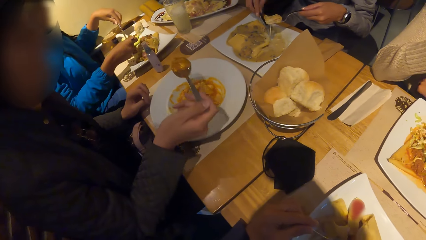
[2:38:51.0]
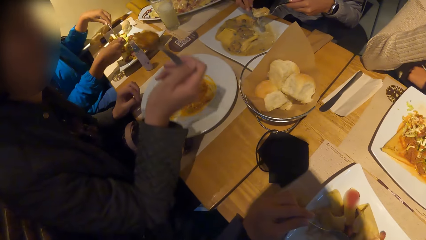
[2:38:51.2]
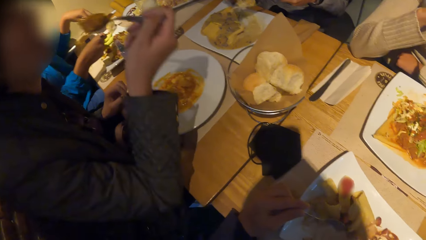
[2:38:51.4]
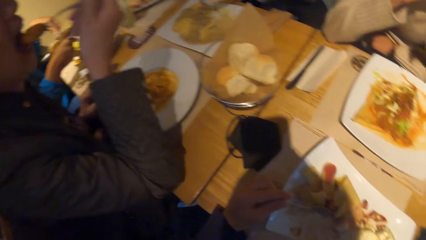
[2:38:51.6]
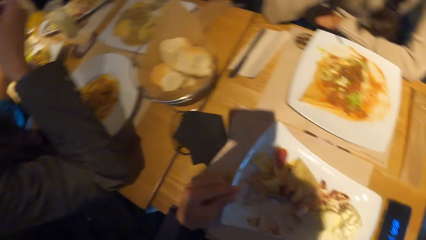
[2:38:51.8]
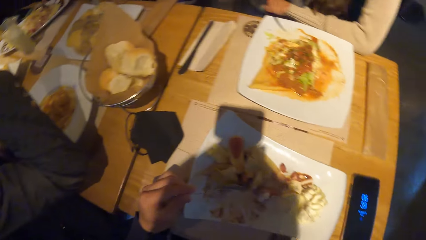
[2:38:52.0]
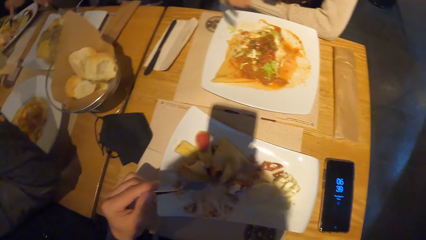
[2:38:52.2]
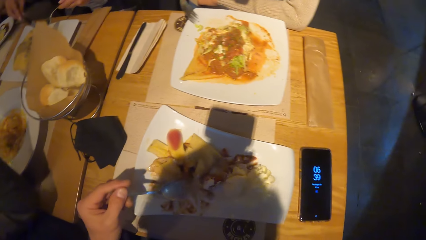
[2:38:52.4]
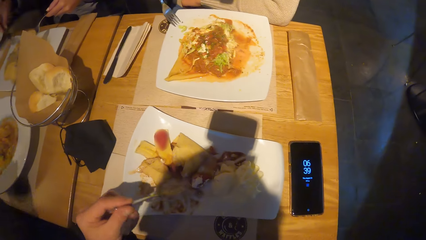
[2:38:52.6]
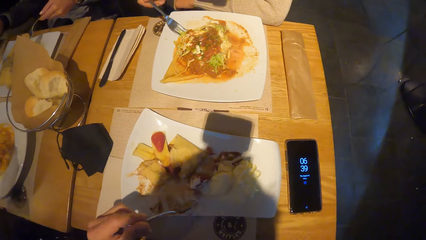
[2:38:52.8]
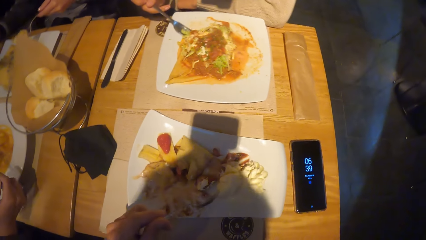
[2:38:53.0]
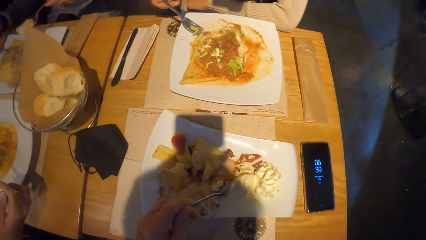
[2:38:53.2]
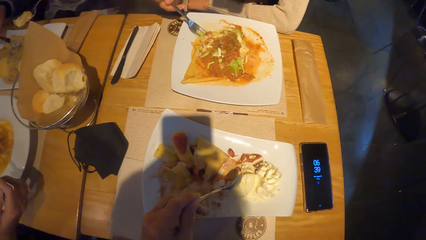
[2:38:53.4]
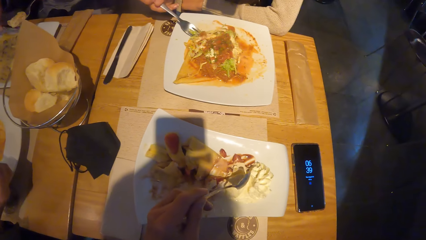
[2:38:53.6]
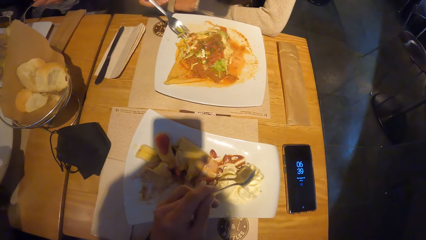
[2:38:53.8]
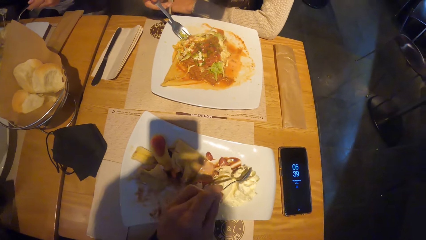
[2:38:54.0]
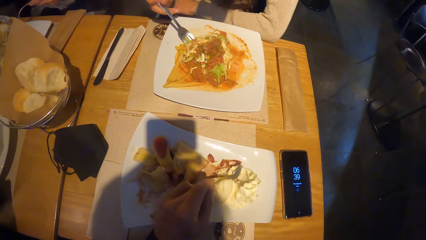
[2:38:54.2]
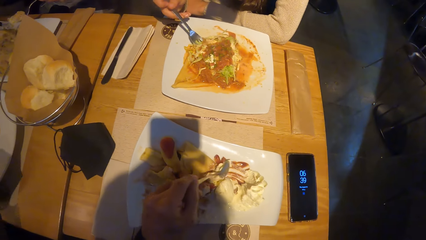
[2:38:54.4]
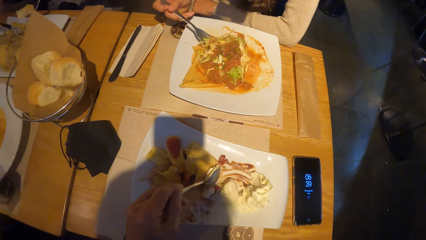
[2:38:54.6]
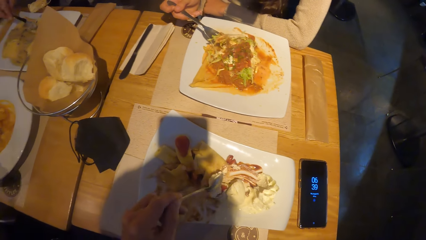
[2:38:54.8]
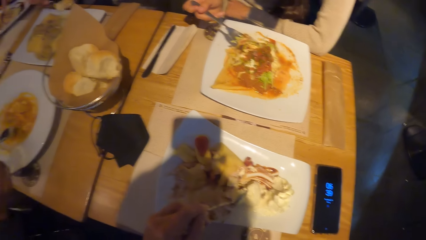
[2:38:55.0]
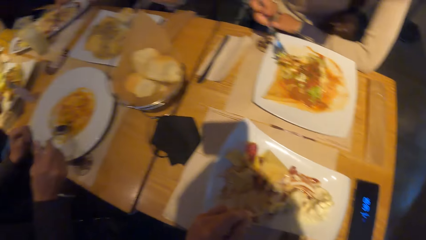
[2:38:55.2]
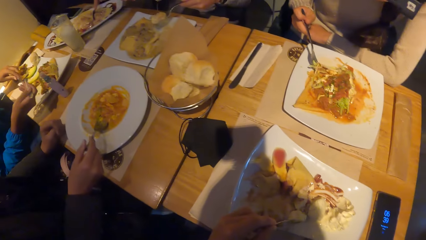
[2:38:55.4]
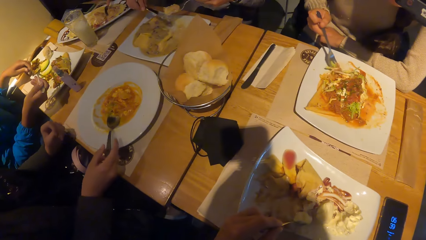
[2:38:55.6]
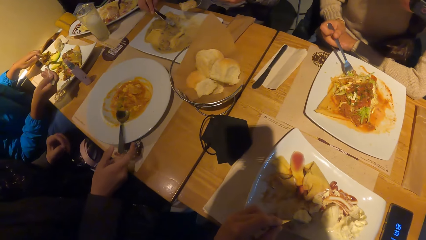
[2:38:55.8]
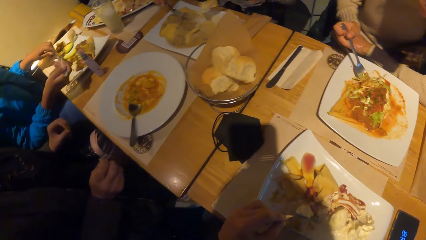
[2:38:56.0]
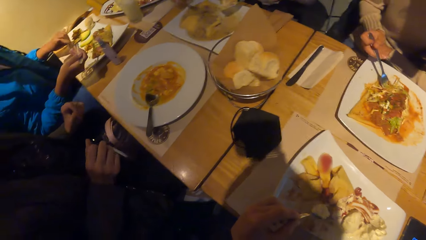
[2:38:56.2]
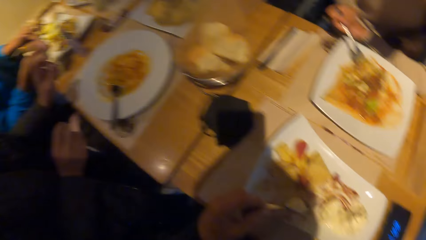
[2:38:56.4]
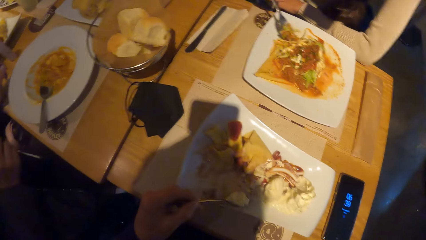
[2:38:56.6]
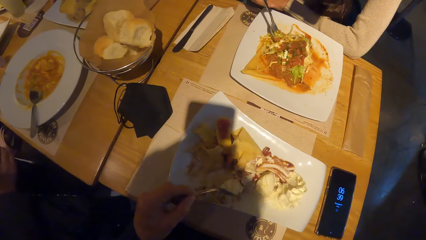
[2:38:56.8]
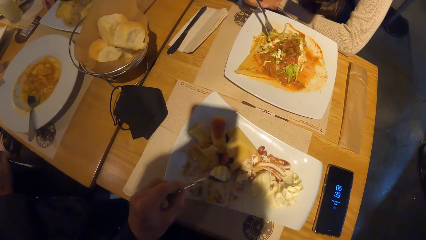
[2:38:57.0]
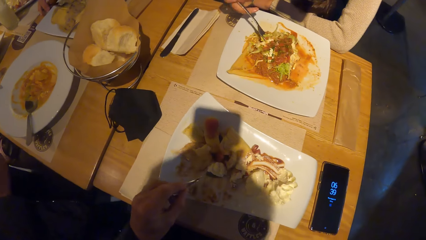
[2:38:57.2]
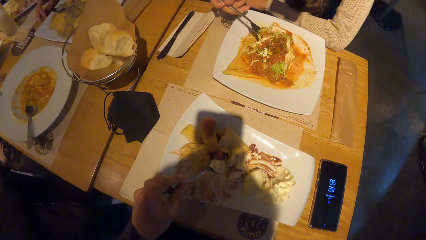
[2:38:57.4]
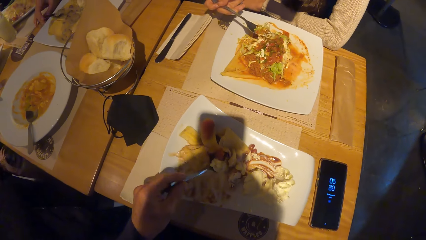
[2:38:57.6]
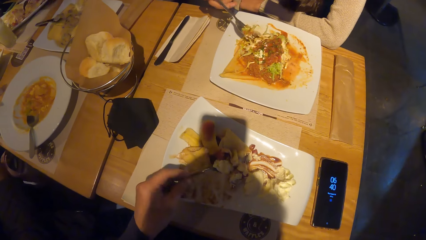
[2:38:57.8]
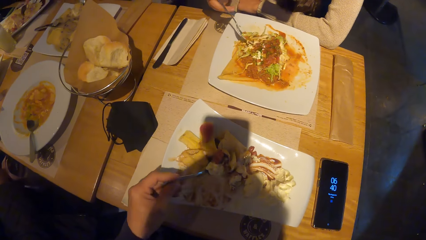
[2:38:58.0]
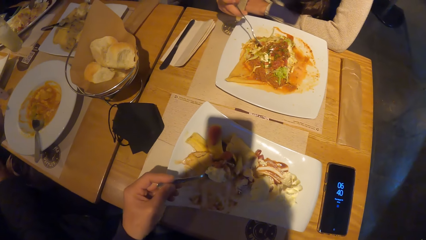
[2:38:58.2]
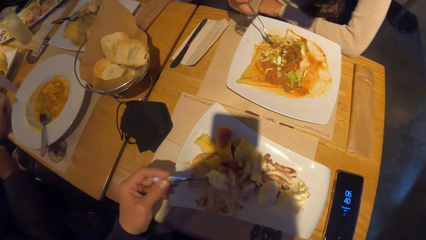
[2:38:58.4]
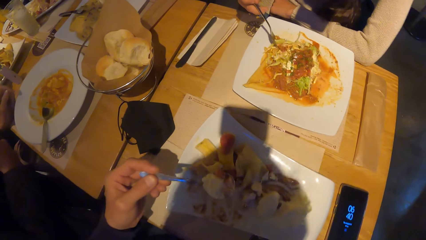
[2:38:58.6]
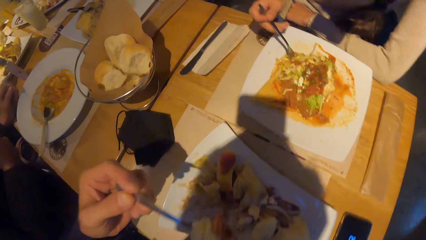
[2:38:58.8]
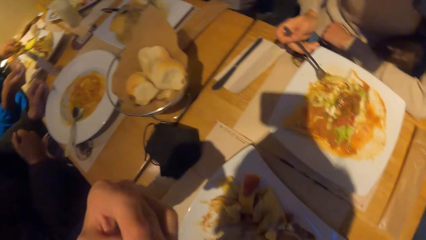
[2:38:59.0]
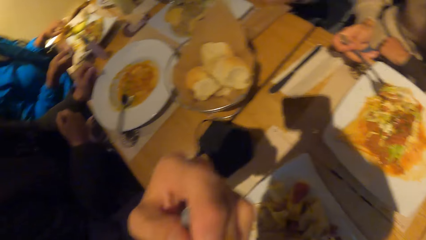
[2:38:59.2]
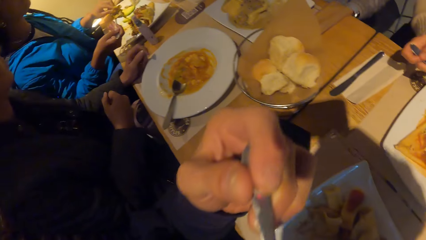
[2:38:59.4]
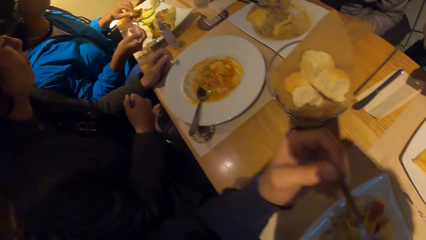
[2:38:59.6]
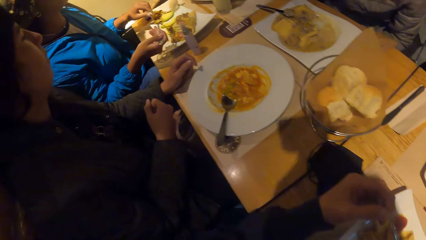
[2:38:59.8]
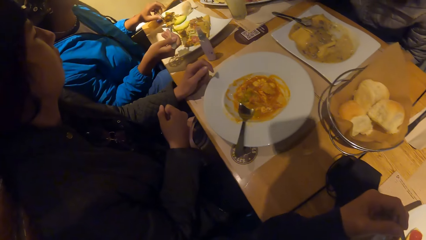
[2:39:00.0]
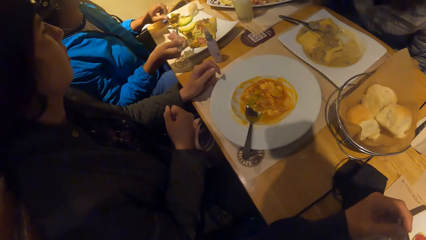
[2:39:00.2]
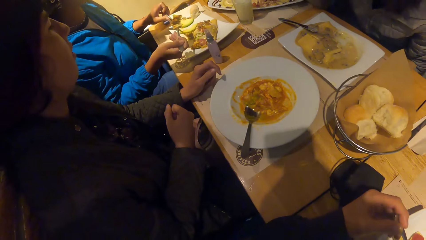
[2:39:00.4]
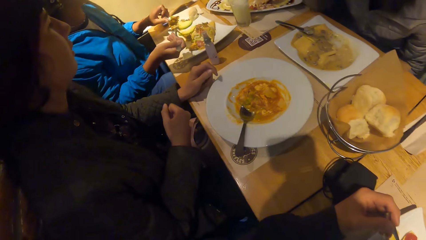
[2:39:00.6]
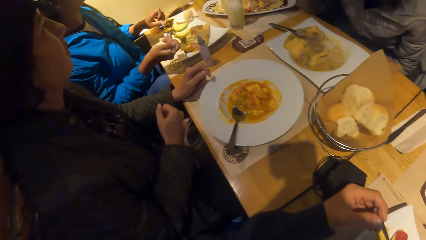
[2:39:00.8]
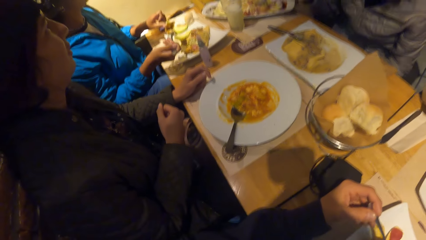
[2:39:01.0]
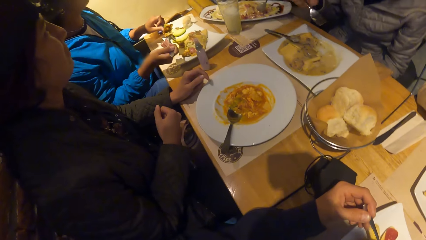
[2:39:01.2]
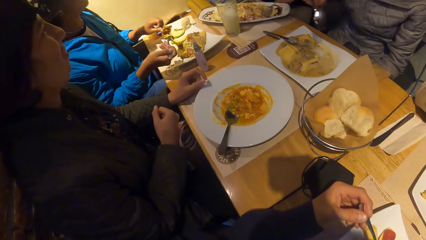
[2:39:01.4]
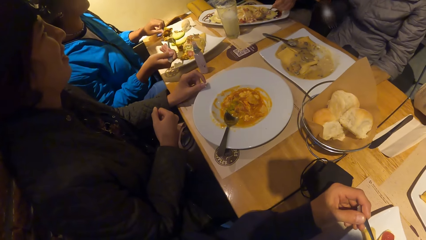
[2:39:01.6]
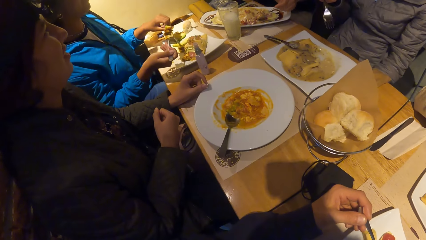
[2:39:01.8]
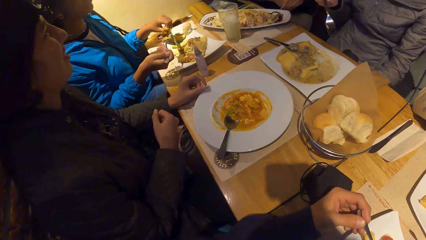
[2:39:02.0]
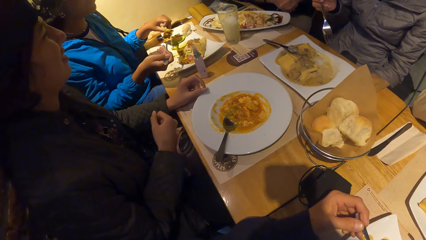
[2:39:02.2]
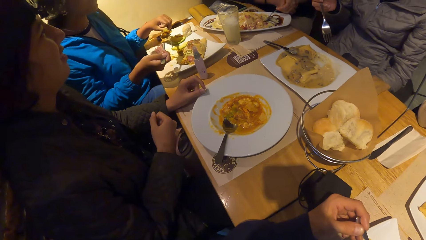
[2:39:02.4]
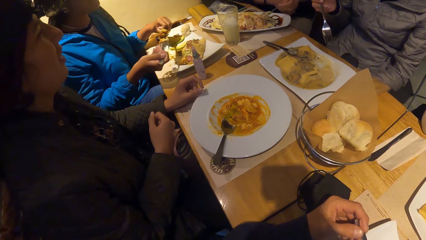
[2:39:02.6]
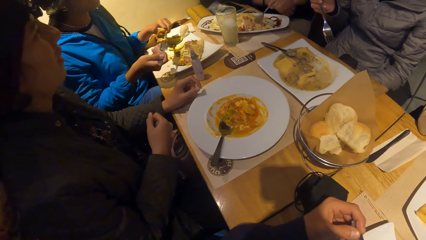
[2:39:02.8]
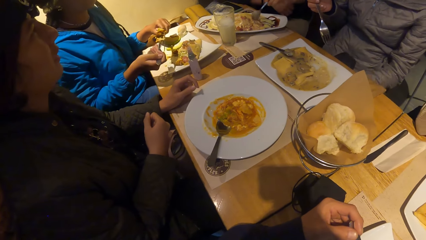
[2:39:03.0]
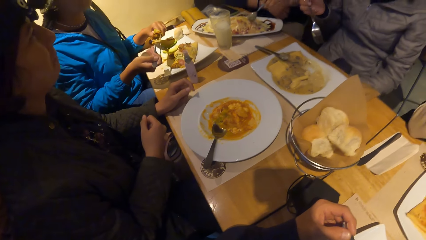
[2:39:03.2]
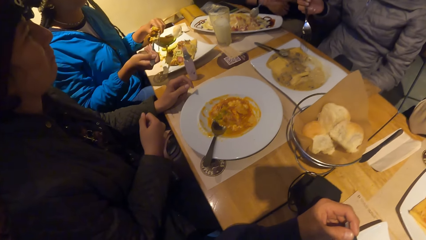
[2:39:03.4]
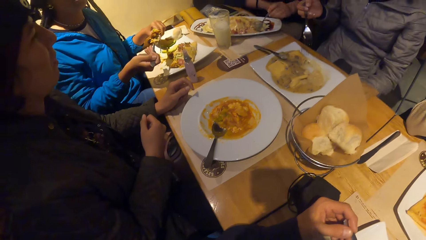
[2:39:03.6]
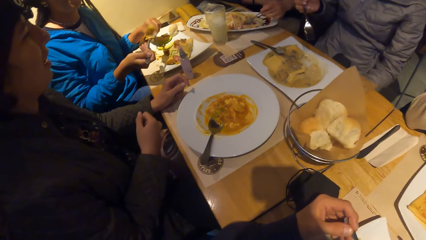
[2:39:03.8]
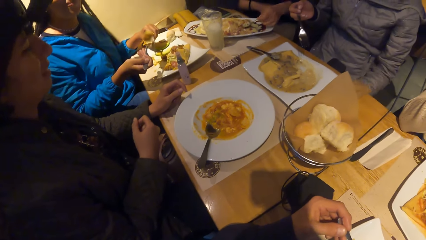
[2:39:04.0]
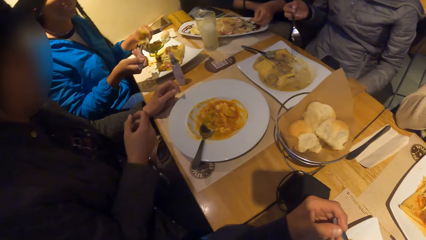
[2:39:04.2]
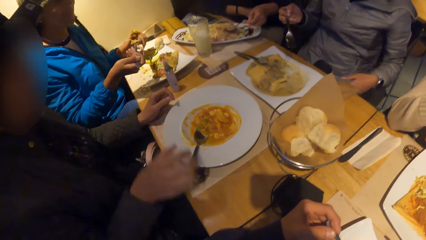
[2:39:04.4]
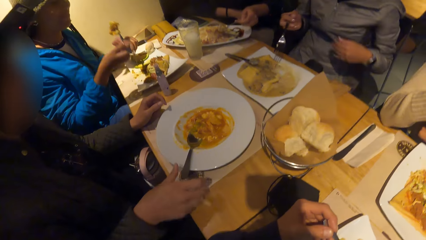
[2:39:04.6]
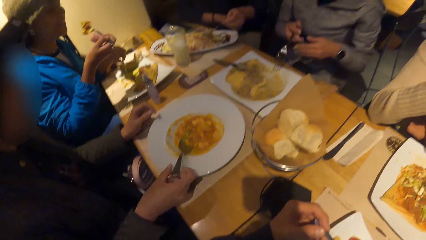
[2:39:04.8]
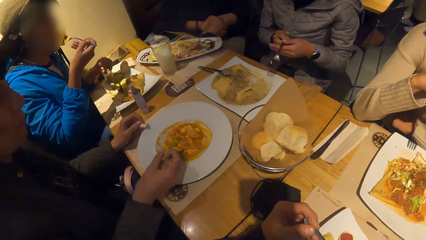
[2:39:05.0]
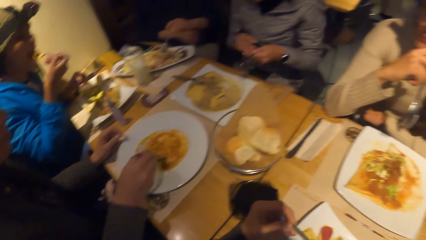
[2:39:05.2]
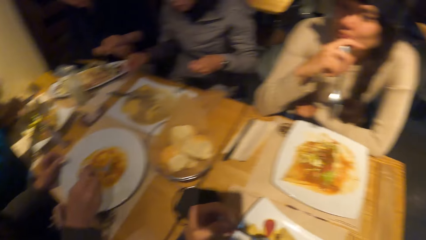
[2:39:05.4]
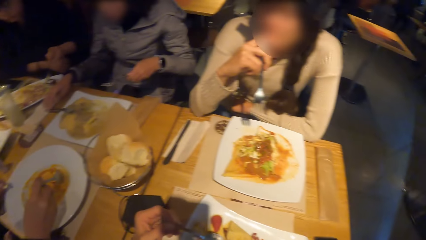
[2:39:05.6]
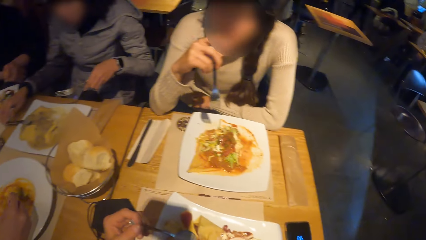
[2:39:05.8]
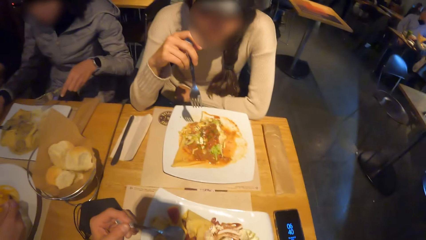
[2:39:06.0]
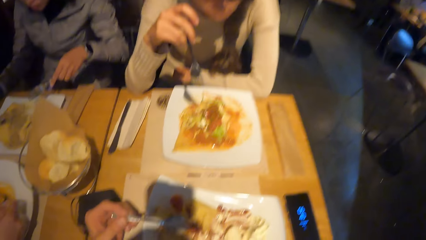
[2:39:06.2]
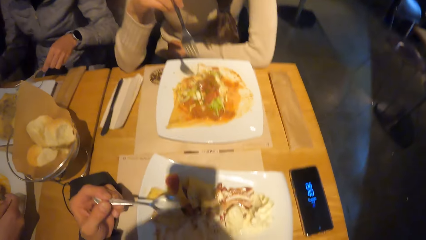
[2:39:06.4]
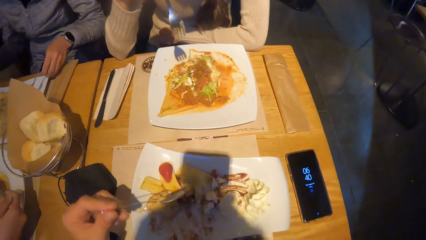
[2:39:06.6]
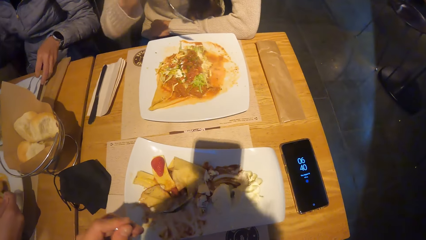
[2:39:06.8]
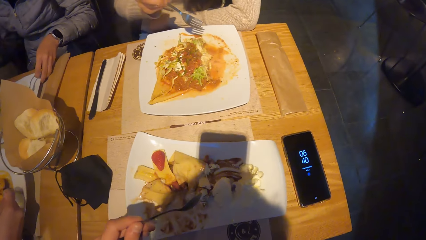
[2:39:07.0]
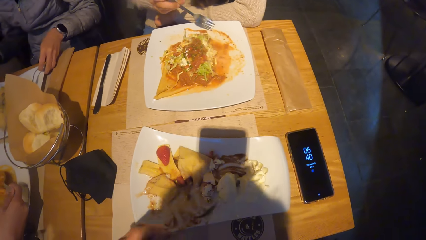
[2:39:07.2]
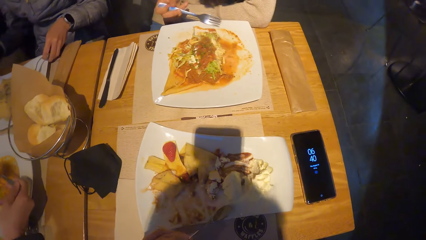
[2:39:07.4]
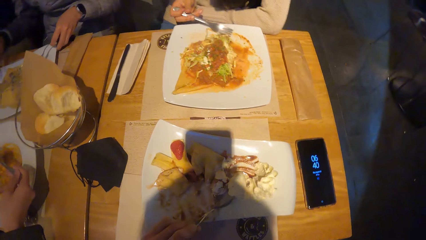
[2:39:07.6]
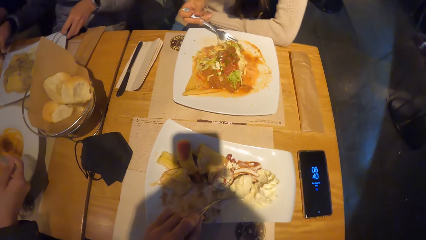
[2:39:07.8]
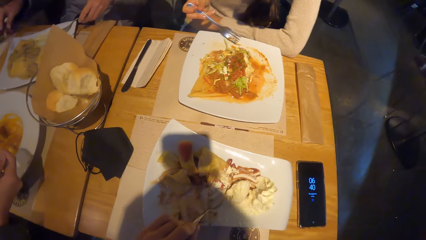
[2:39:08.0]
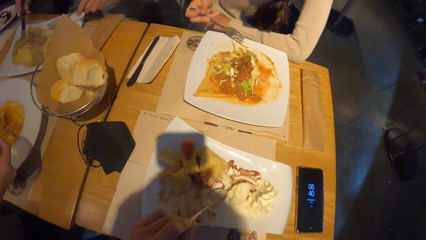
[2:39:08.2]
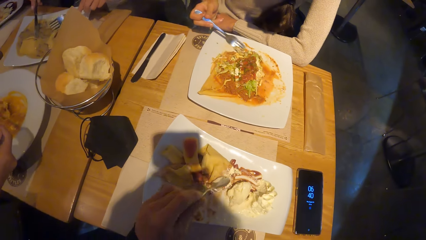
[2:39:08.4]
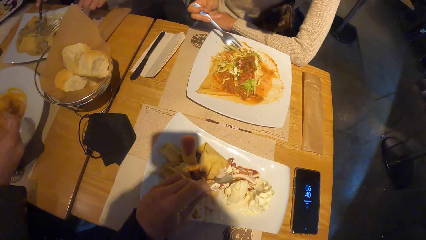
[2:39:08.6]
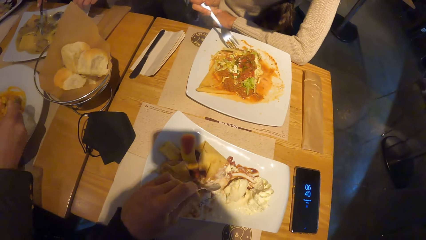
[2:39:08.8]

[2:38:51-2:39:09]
The camera wearer looks at a person. They scoop the food with the spoon. They put a spoon of food in the mouth. They look at the food of the person. They look at the person. They swing the head. A woman holds the spoon in the plate with her right hand. Another woman holds the knife in the plate with her right hand. The camera wearer looks at another person. They look at the food of the other person.
